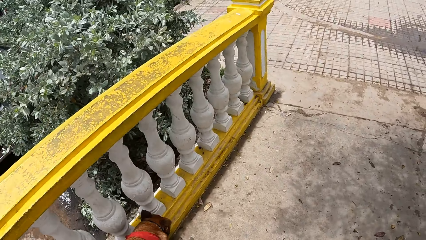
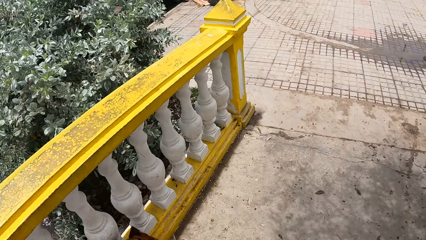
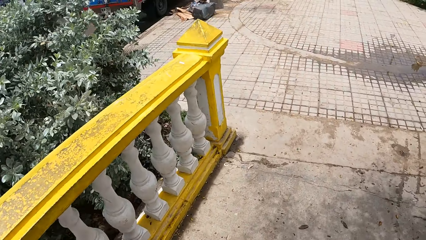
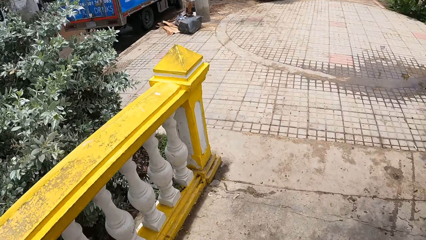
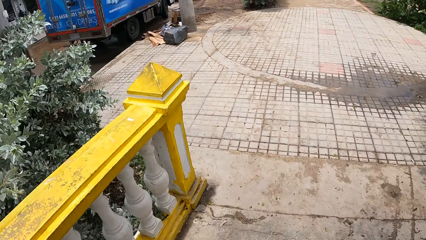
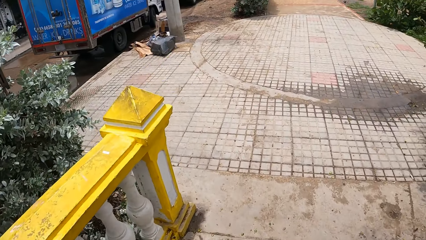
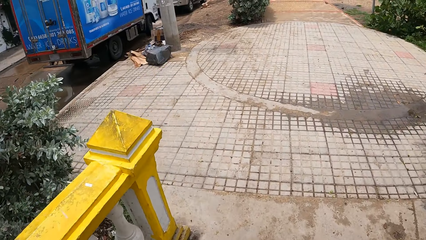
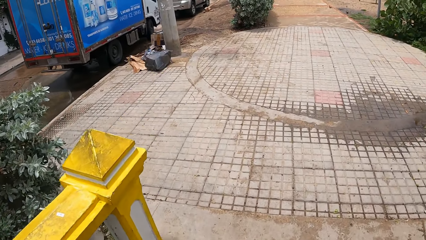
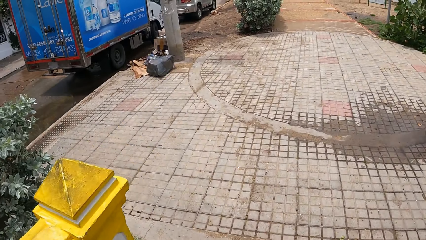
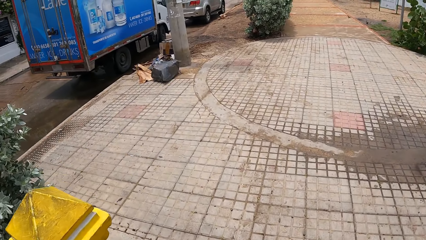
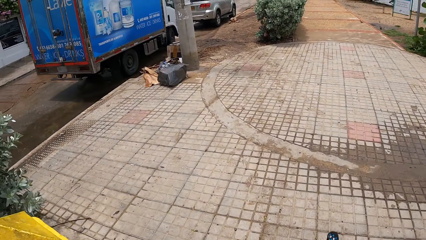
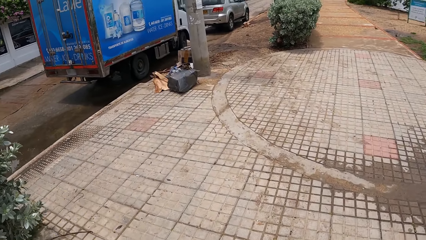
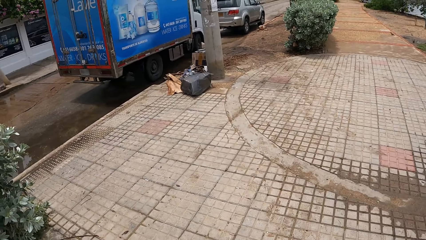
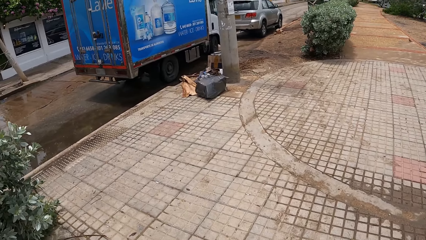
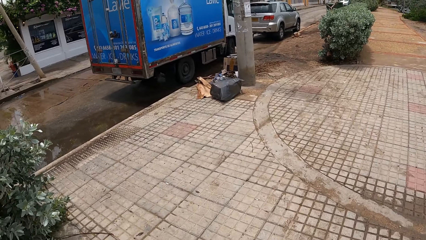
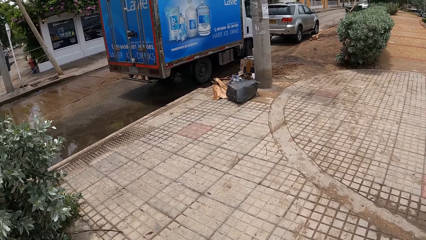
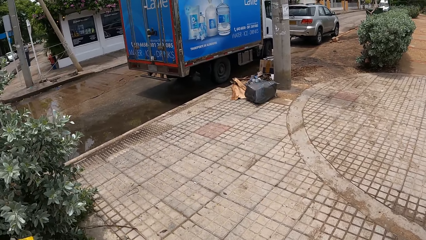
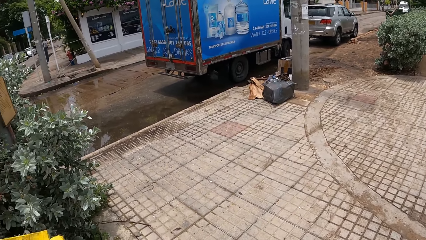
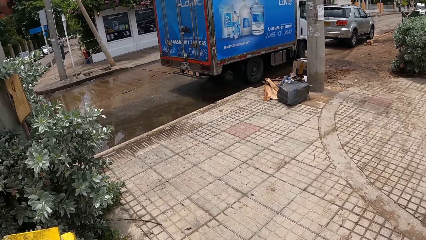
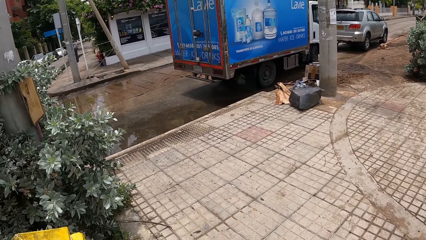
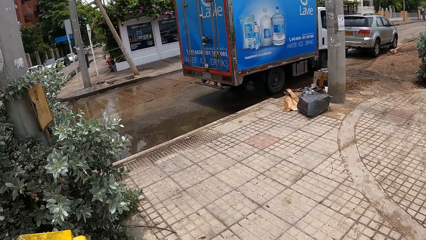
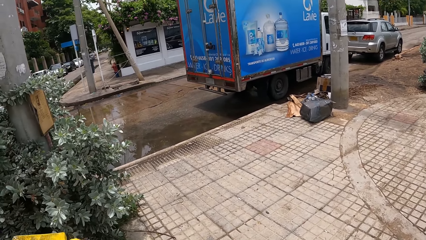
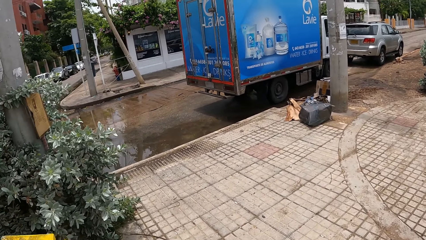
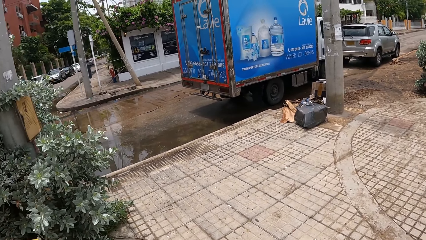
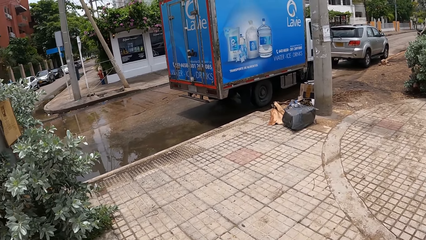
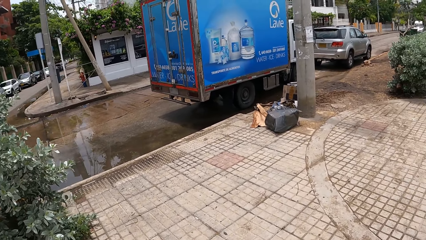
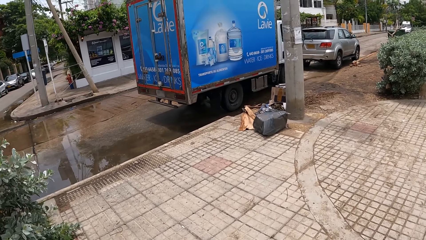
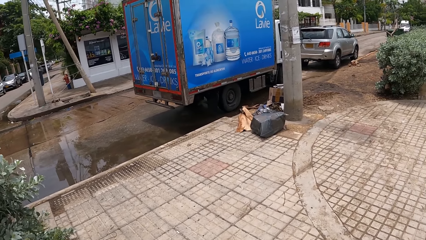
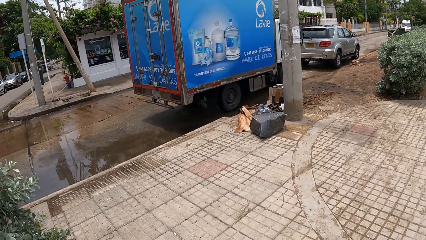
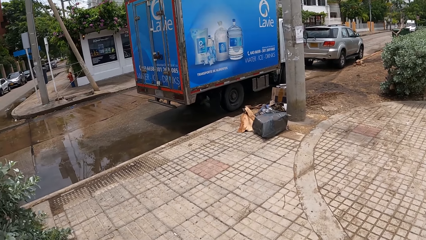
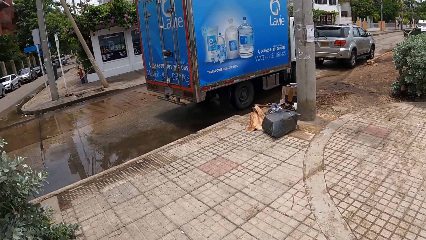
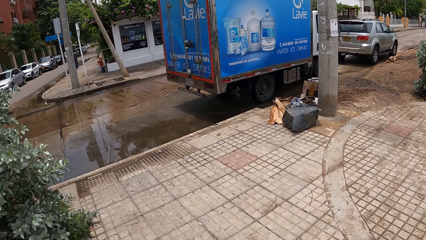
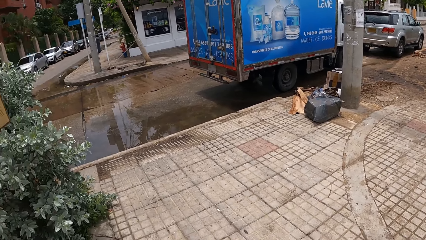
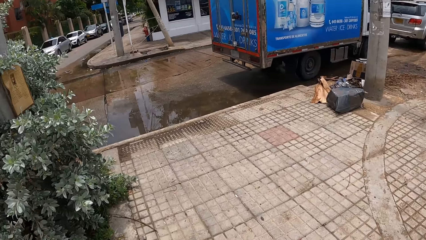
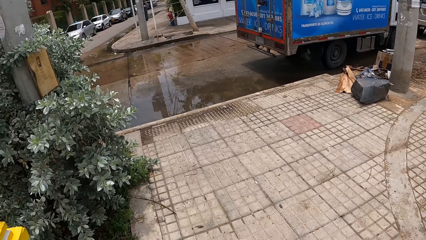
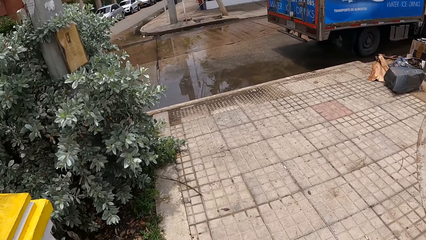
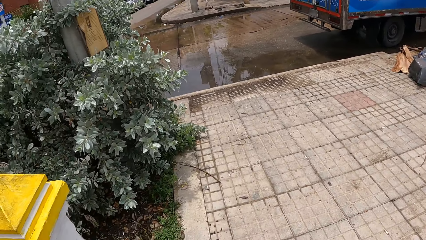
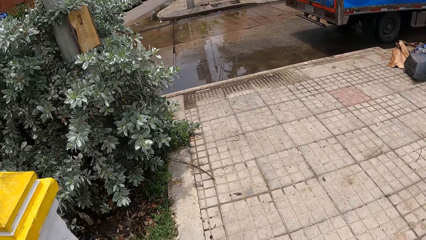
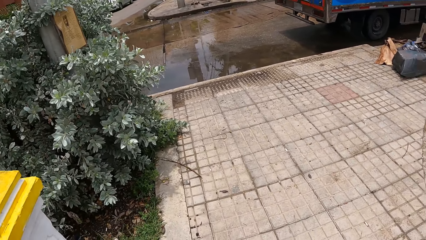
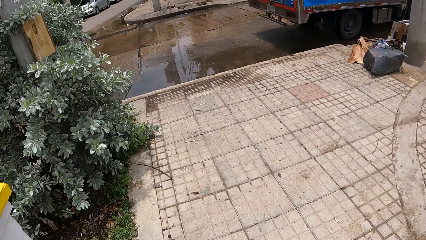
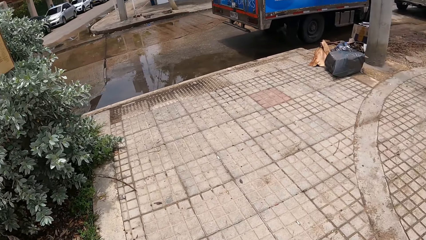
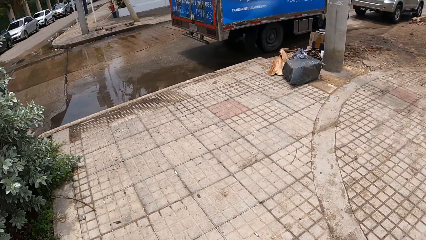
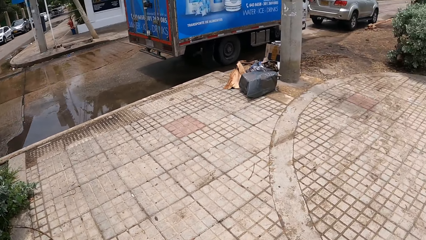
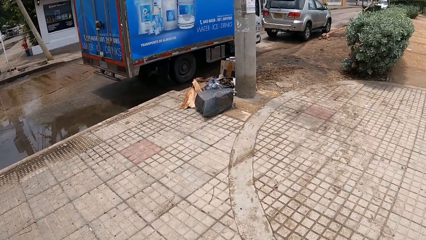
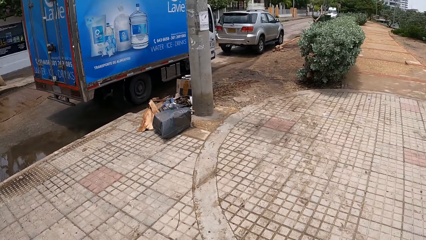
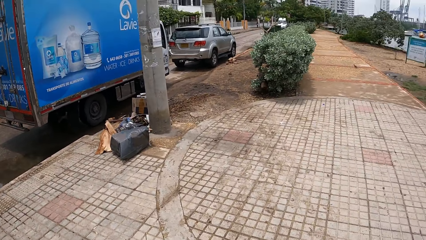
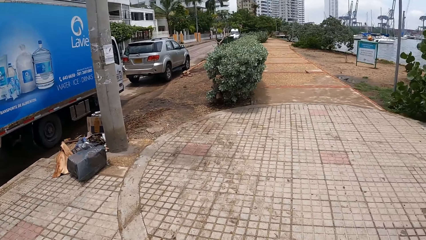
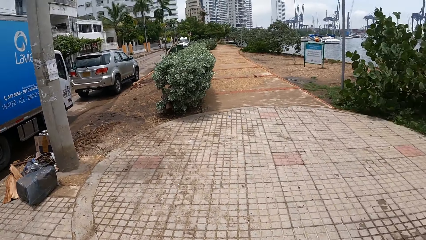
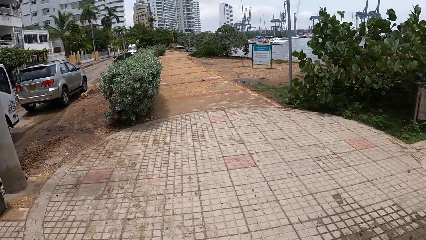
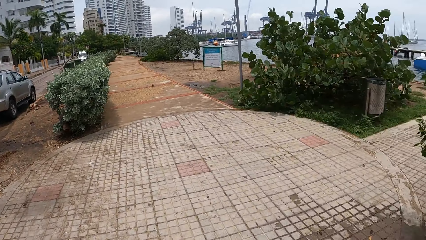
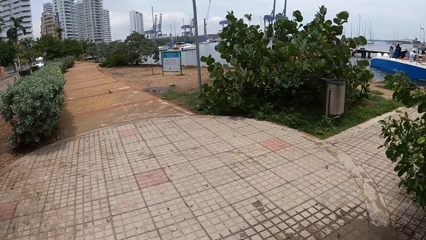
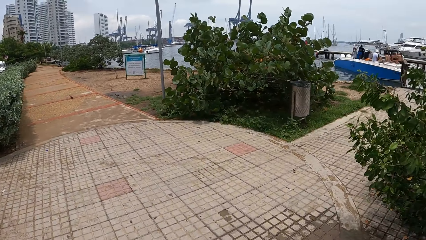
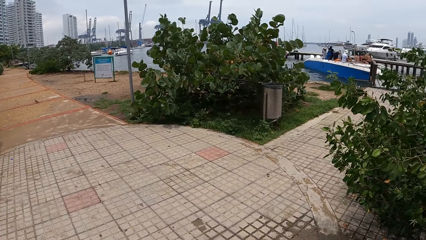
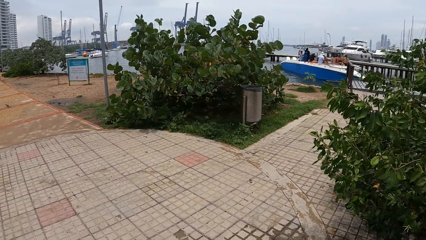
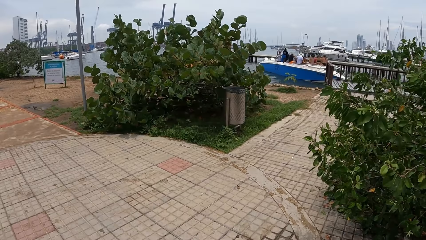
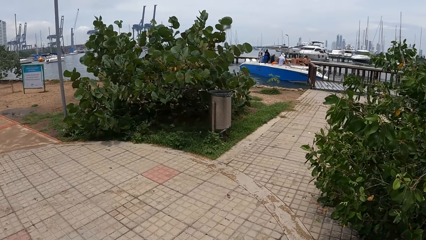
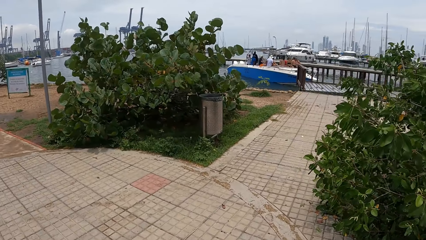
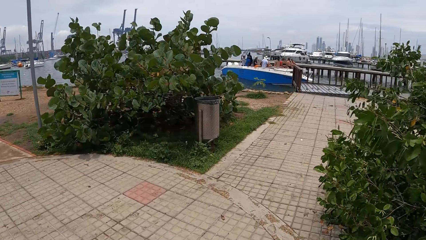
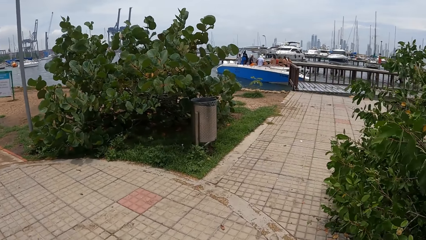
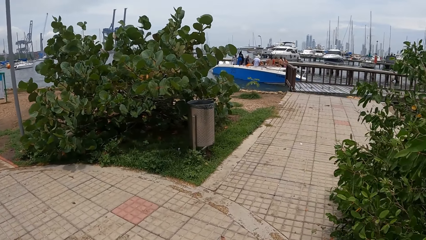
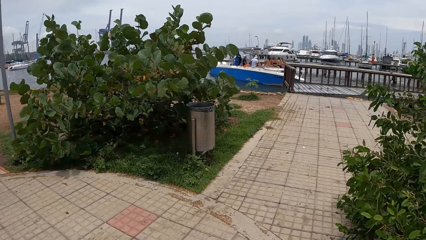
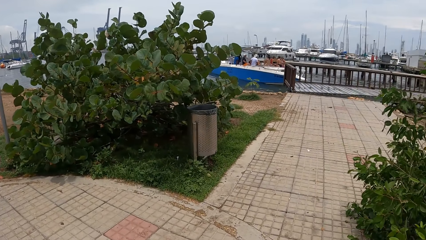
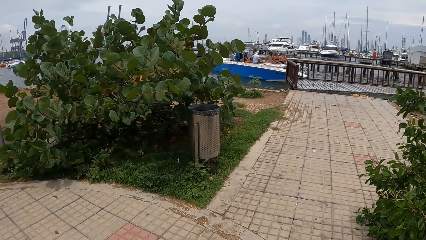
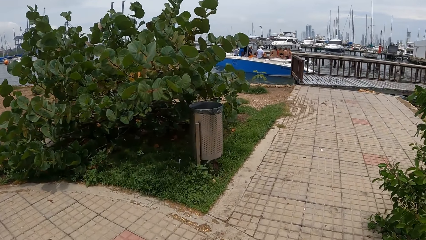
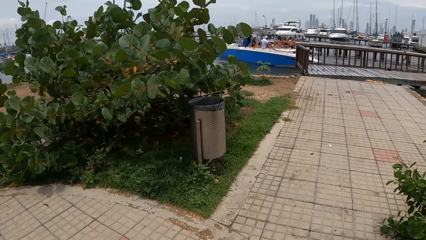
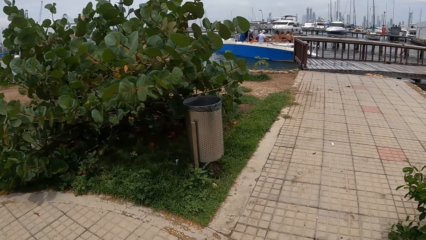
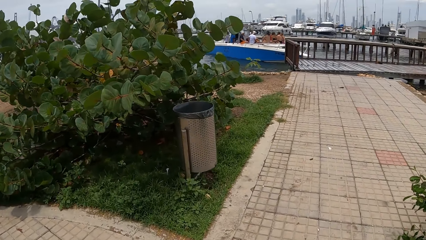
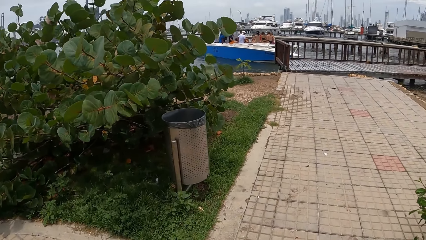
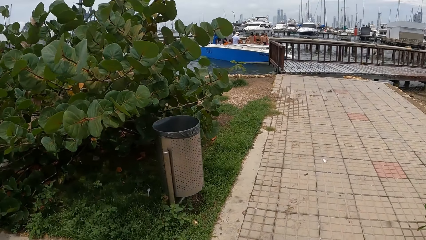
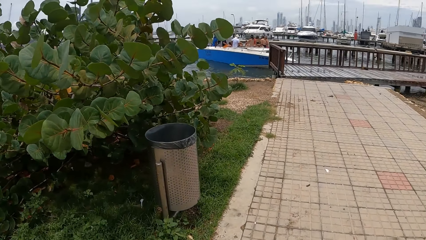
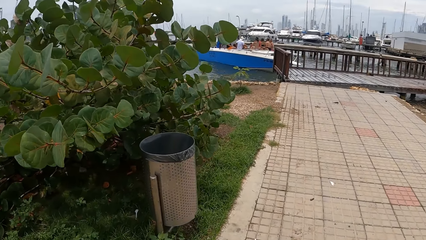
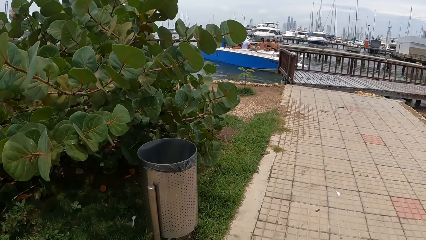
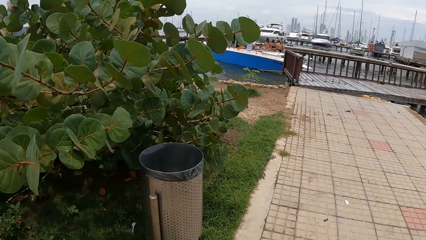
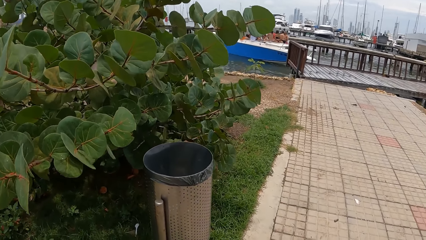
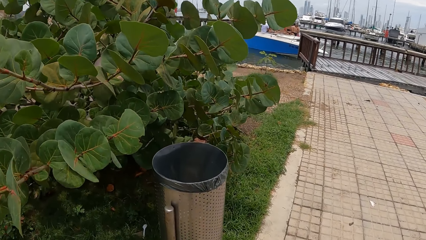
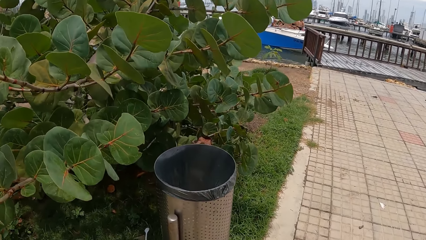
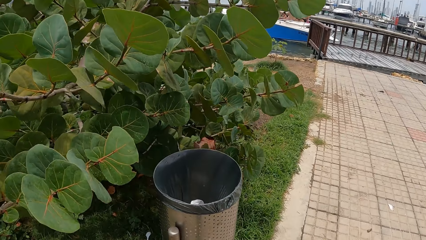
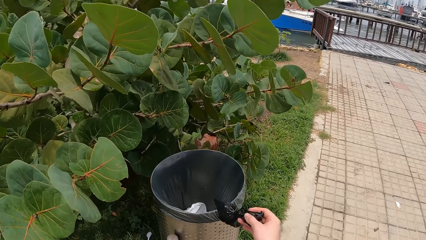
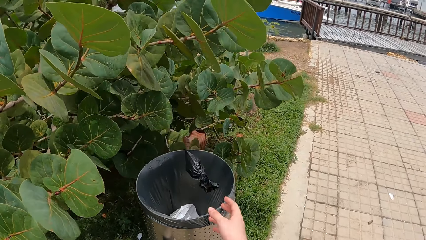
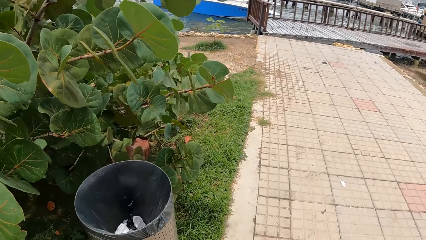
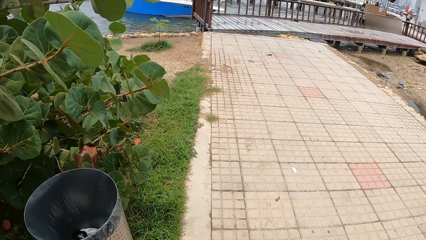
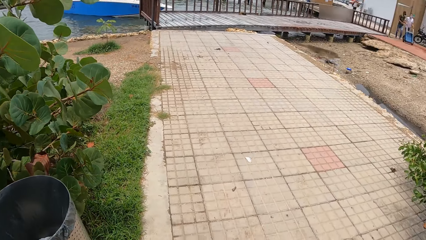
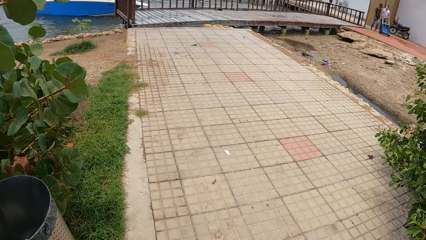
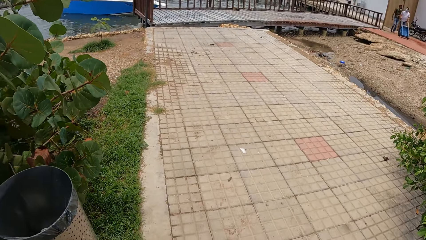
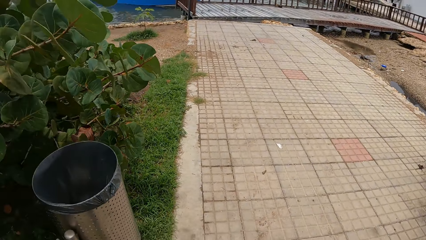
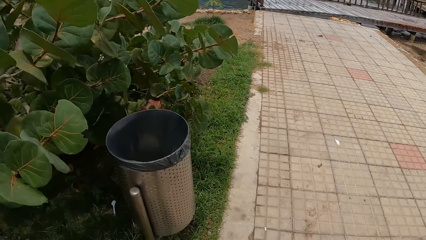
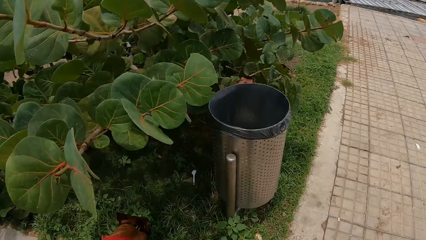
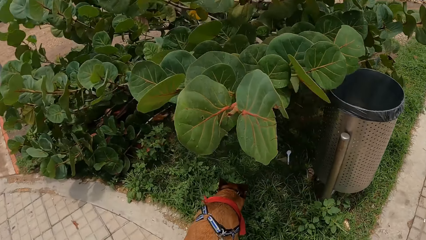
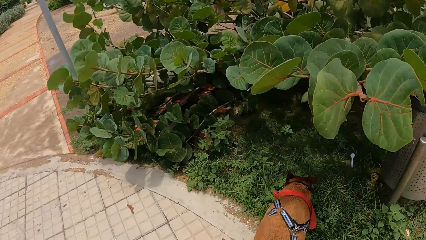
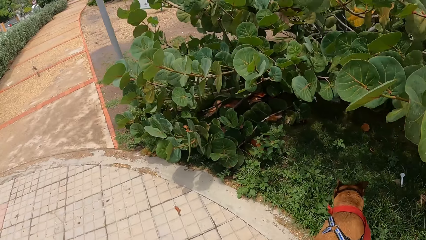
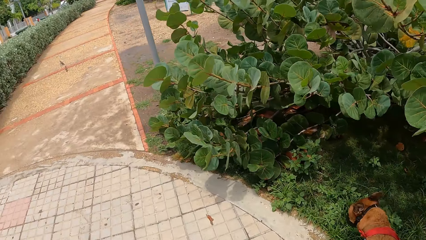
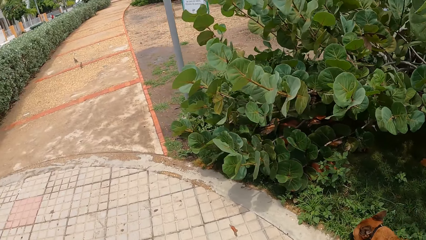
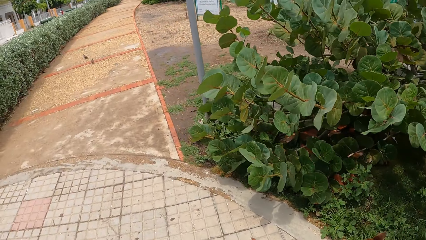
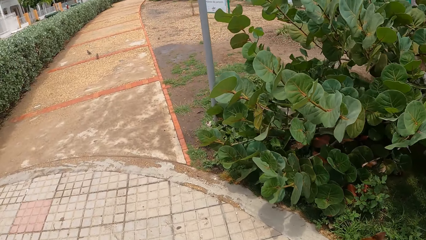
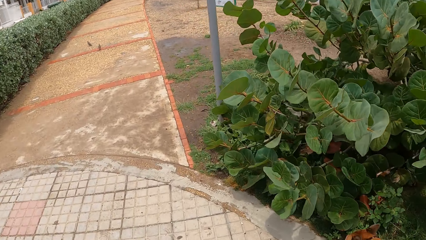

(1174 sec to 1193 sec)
The camera wearer looks around. They walk along the footpath. They throw the polythene bag or paper bag in the dustbin. They look around. They walk along the footpath.
